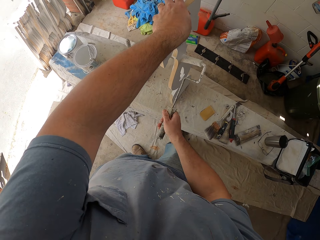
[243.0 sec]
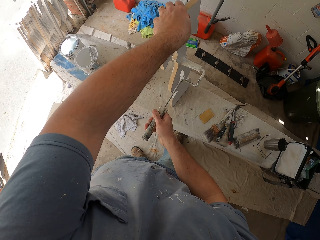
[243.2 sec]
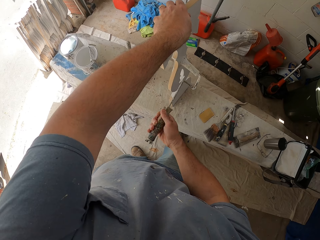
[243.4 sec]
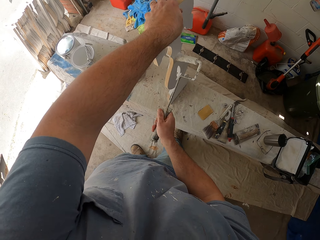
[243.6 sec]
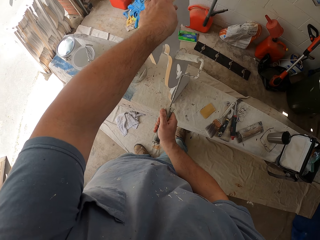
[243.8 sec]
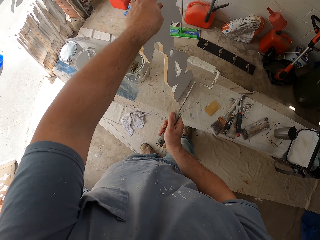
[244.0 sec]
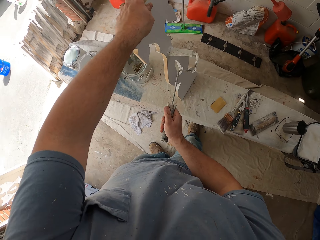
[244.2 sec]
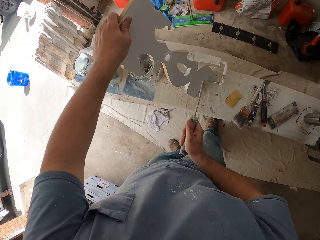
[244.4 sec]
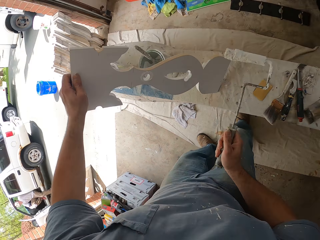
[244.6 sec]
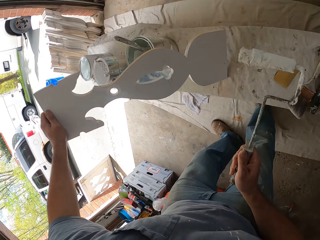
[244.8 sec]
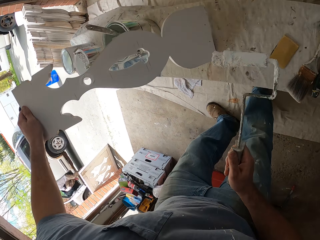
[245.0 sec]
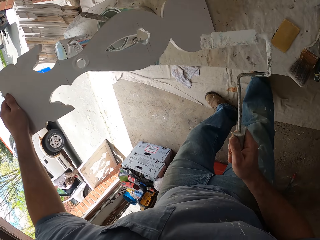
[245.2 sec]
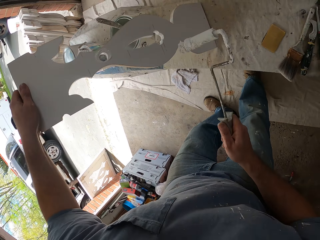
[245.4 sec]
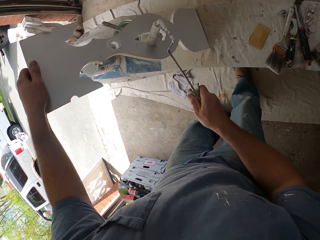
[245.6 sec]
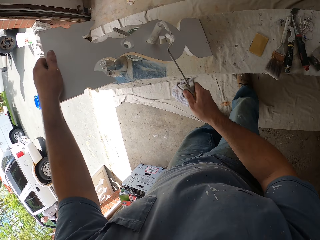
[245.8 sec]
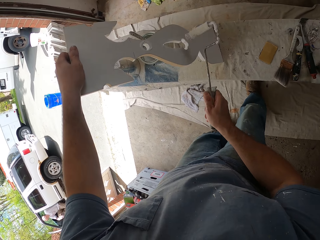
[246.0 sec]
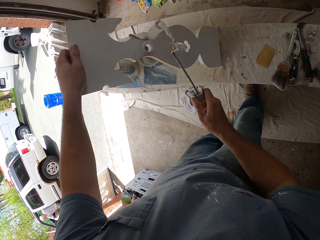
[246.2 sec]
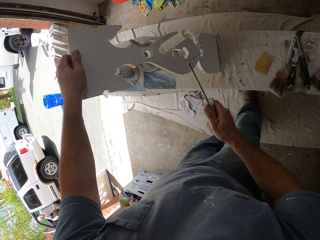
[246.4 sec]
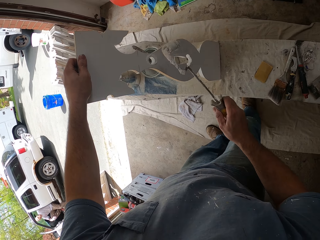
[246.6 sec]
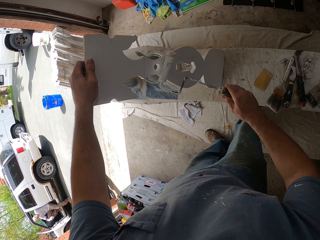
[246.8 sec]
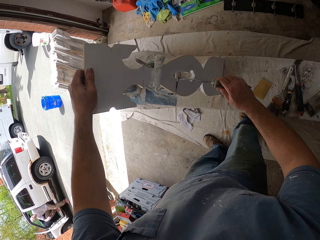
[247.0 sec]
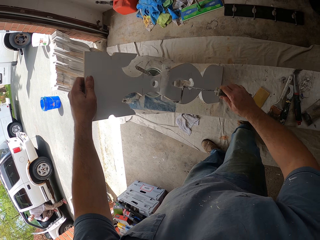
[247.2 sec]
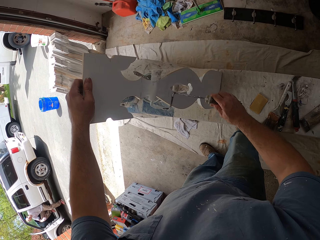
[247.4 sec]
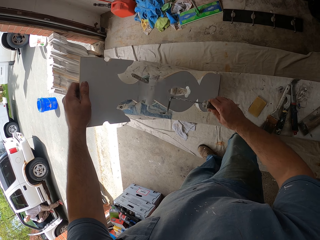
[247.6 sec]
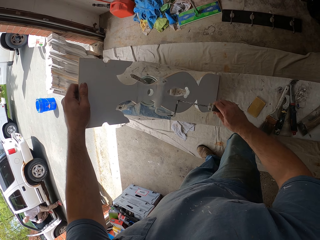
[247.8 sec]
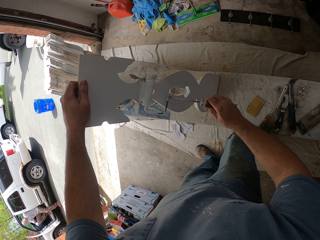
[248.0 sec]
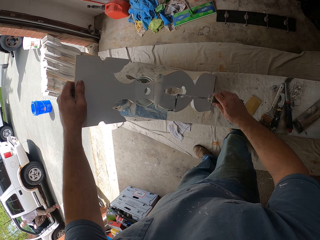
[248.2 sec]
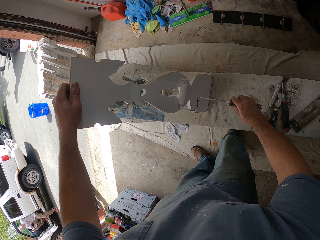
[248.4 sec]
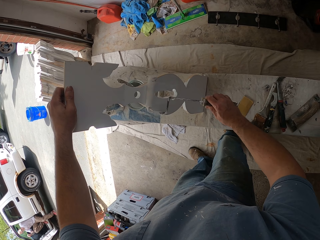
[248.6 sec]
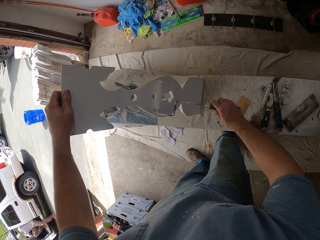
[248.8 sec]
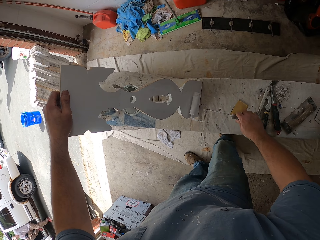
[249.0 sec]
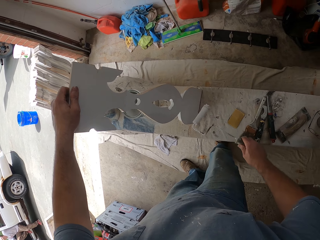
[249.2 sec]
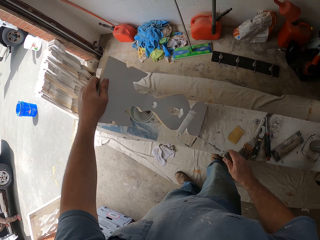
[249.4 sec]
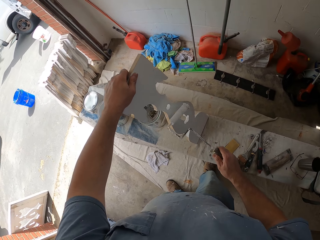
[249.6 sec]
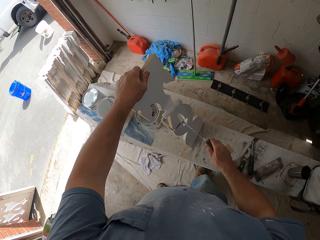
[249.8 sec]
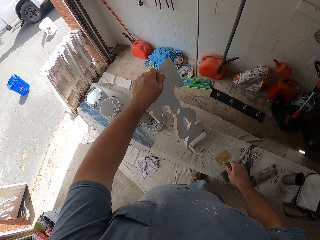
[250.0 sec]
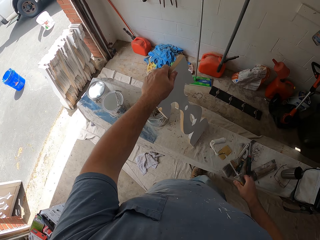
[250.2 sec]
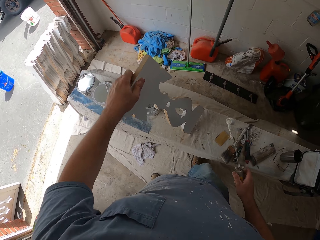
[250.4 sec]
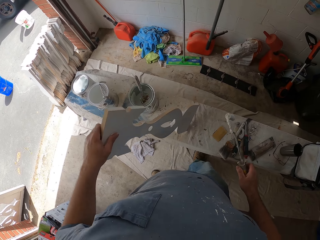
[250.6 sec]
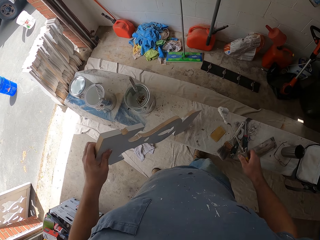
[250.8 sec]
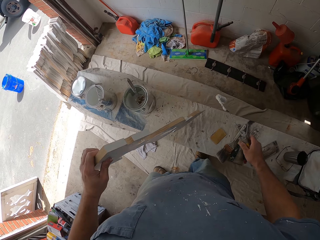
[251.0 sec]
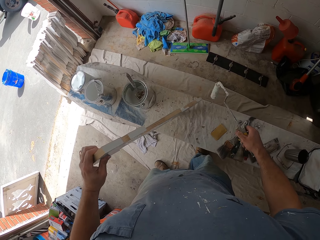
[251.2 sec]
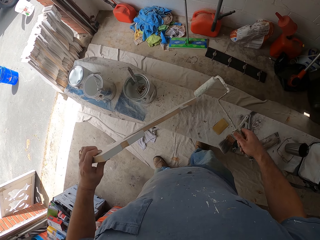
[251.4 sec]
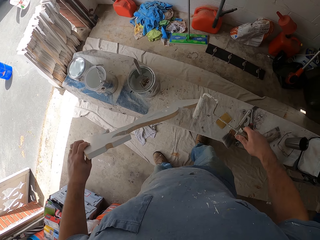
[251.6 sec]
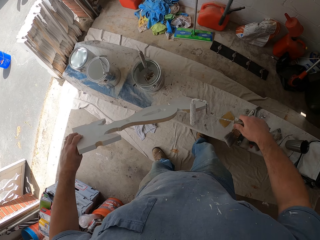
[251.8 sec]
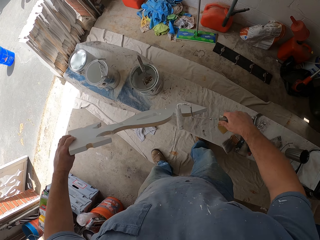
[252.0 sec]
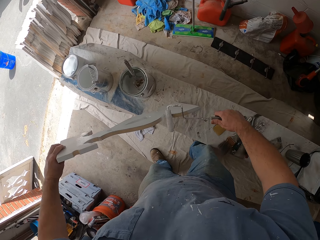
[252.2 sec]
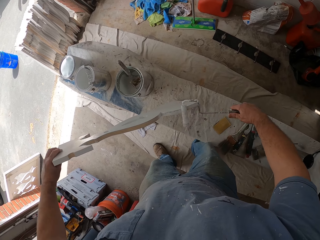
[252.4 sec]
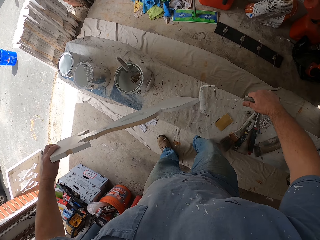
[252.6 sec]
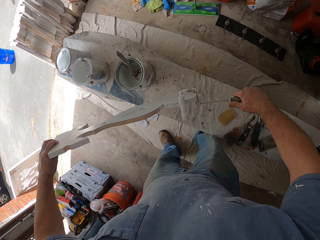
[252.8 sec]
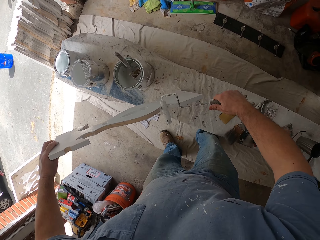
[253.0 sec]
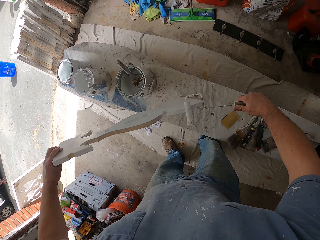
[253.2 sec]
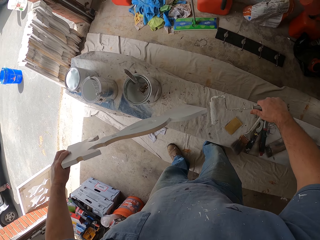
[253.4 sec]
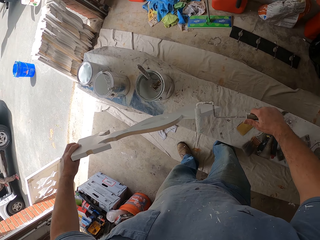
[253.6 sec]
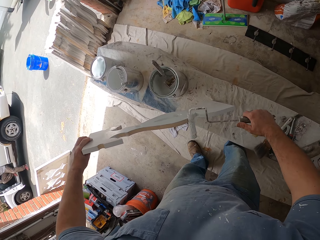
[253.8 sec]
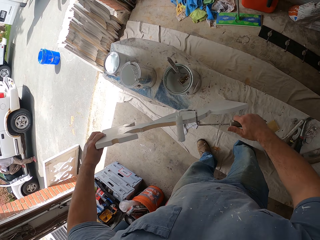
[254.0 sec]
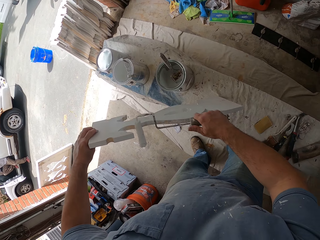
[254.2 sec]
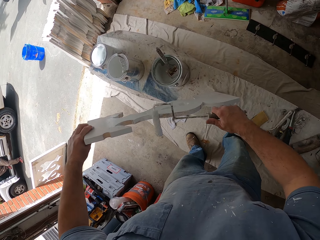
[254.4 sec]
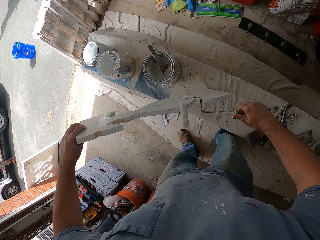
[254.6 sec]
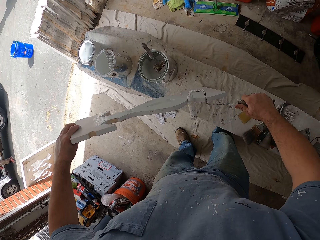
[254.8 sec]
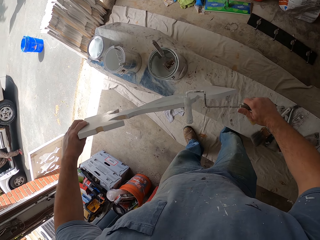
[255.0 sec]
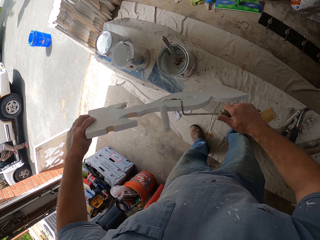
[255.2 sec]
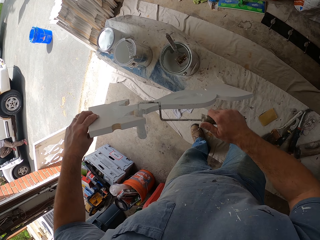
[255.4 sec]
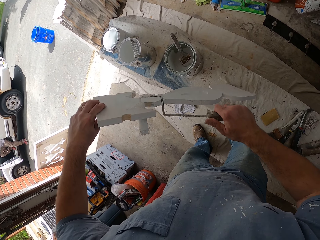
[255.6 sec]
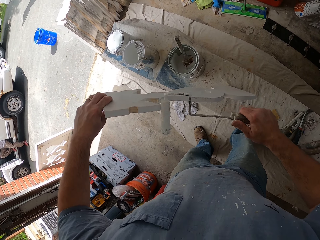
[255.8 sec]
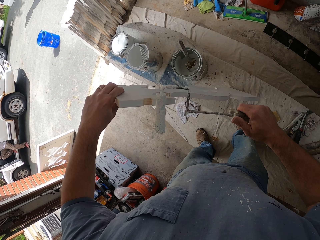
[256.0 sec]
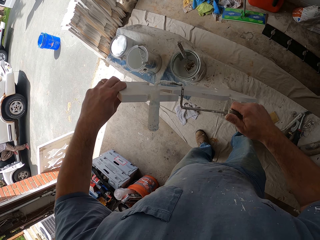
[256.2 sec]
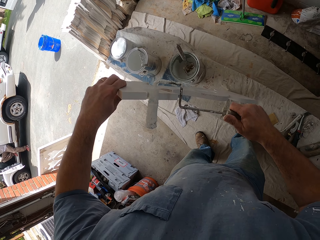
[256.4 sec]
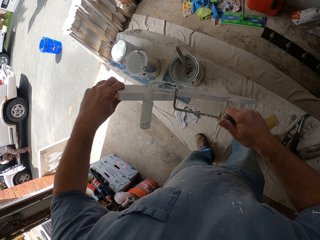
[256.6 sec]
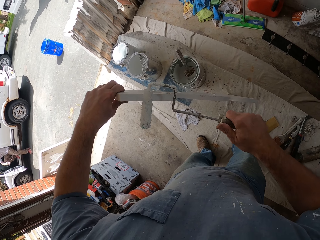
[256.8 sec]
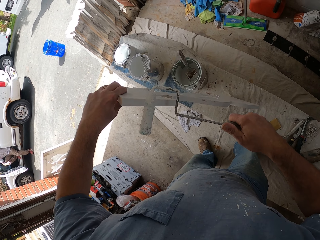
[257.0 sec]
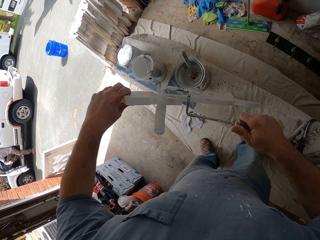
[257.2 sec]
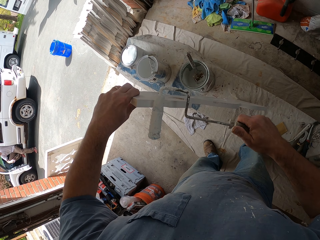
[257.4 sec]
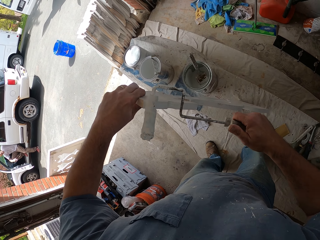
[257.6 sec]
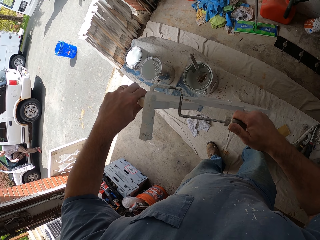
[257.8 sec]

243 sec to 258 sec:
The camera wearer flips a piece of wood on a table. They paint the piece of wood with a paint roller.

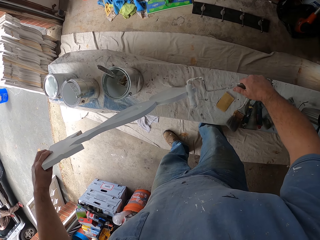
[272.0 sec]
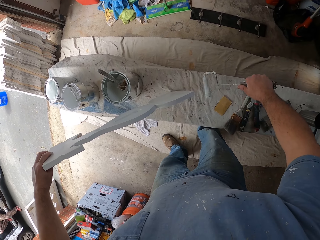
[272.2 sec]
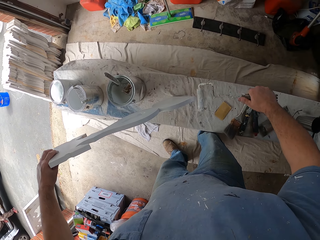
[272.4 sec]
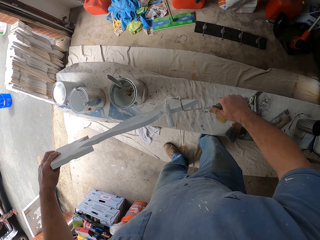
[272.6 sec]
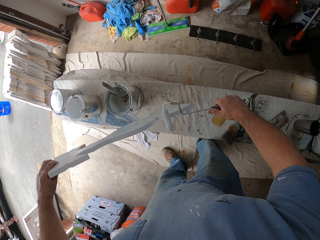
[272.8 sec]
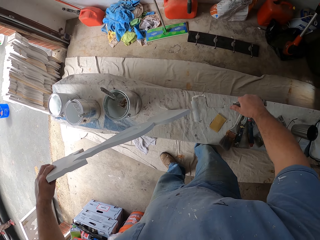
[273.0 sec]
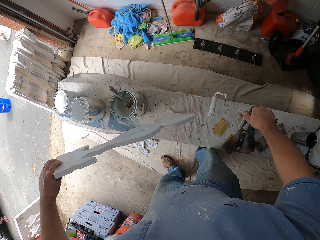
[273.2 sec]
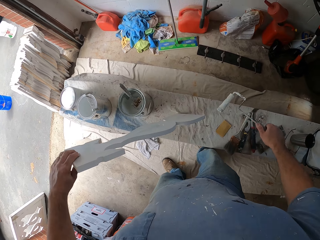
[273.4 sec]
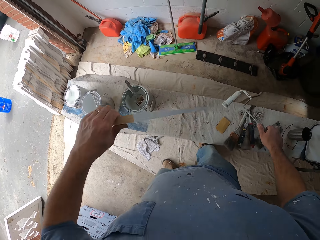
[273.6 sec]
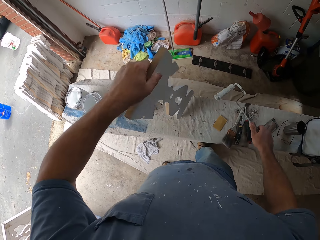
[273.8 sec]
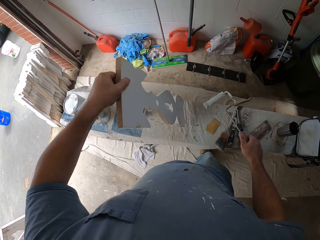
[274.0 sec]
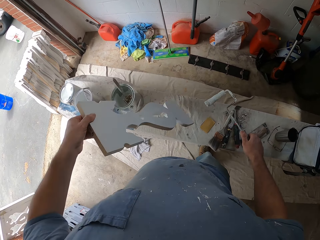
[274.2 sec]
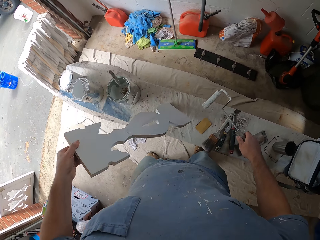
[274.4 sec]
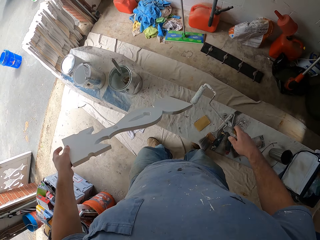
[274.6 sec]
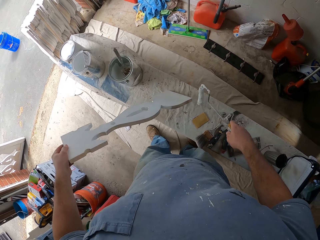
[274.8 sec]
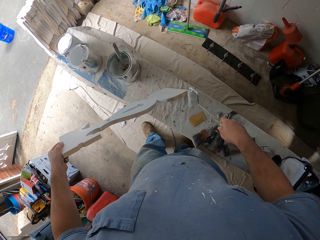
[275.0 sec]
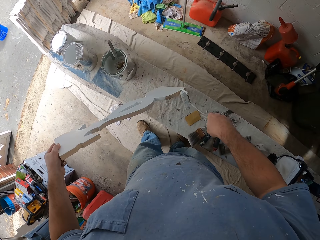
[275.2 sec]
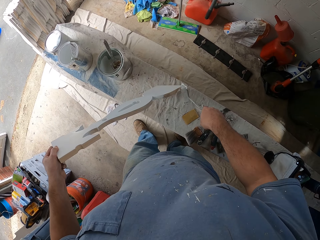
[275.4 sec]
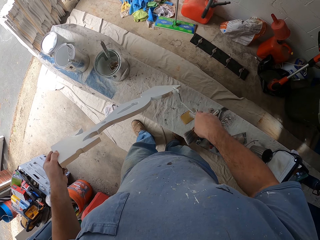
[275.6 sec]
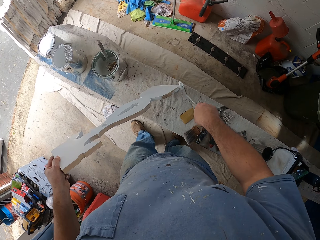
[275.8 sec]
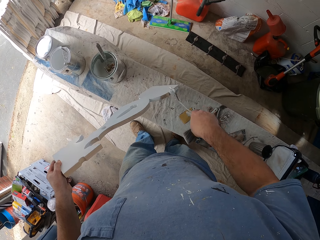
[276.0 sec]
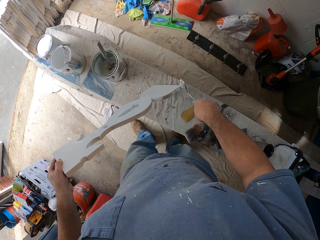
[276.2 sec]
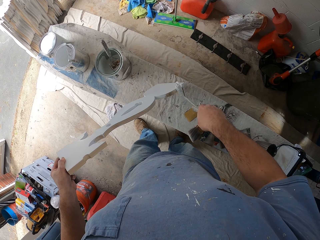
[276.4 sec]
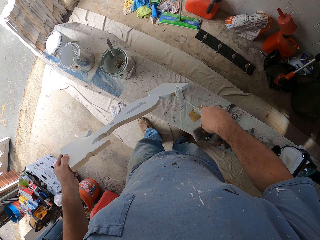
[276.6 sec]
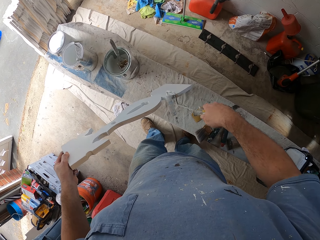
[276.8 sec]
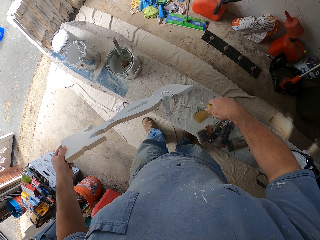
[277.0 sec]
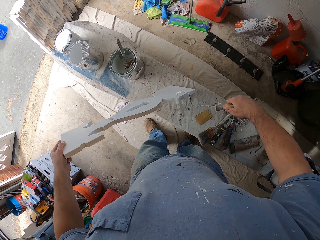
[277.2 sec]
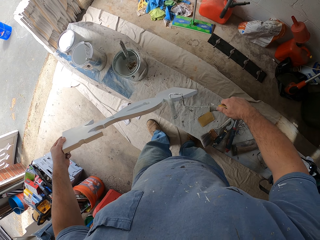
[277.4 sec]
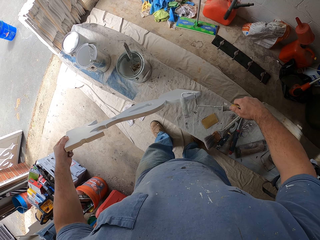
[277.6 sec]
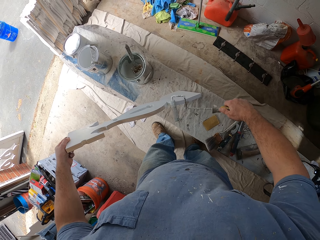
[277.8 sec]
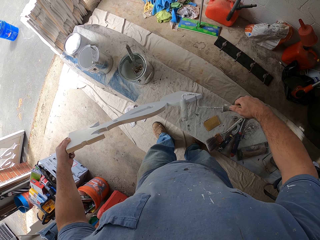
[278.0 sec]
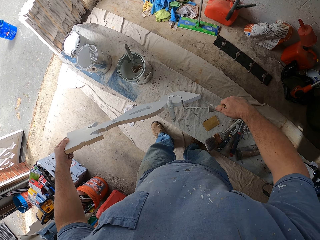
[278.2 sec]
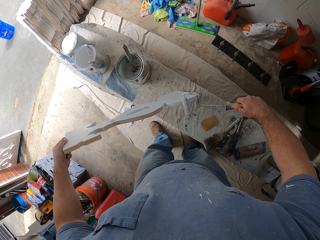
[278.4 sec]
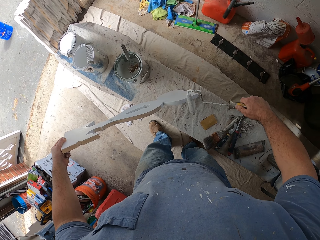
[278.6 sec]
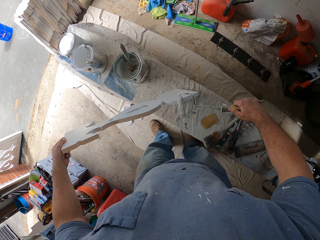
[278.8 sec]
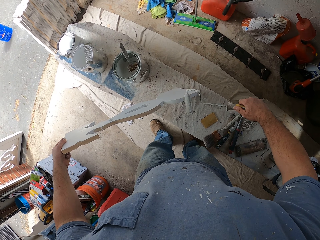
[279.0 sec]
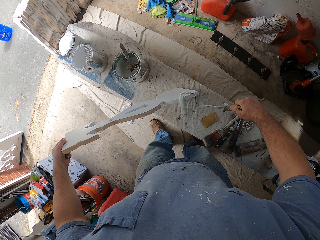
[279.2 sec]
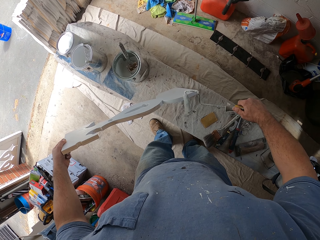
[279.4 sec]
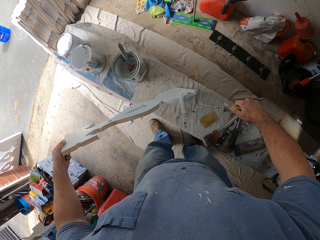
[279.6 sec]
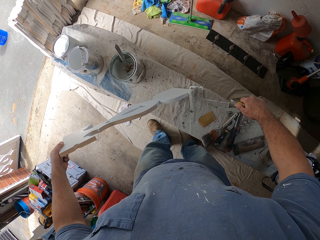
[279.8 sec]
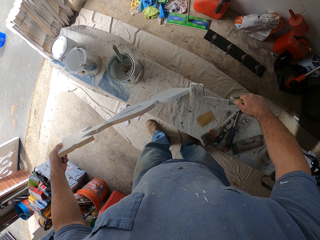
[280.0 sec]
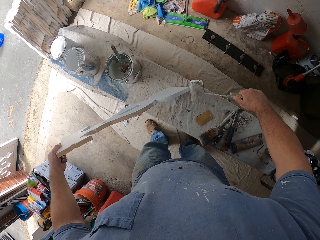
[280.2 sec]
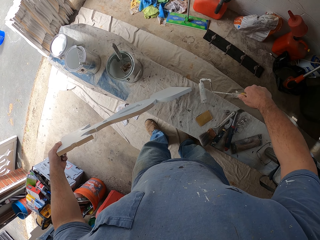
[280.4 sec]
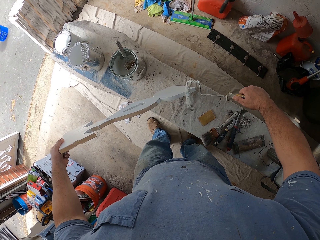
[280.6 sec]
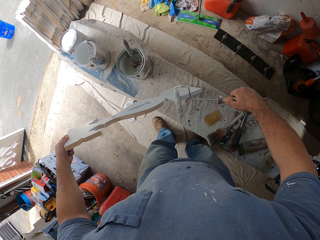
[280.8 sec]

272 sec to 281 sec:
The camera wearer turns the wooden piece on the bench. They paint the wooden piece with the paint roller.
